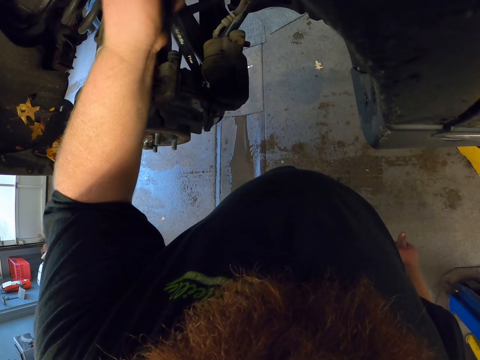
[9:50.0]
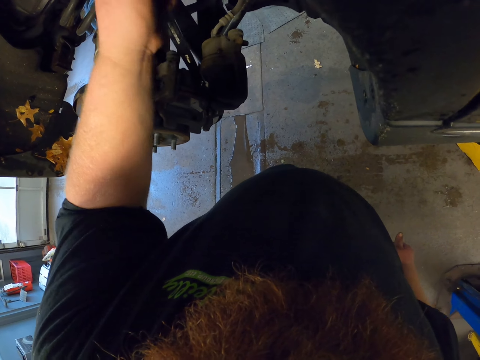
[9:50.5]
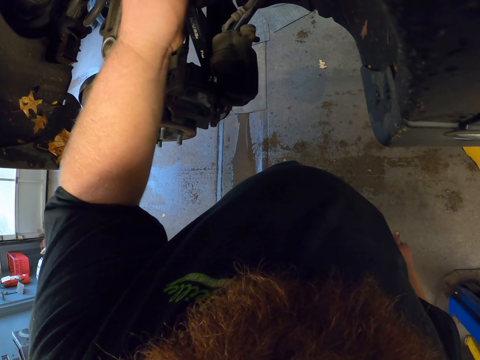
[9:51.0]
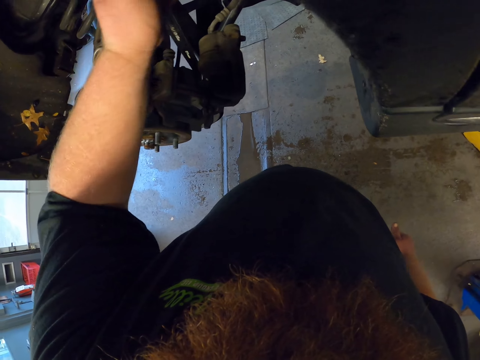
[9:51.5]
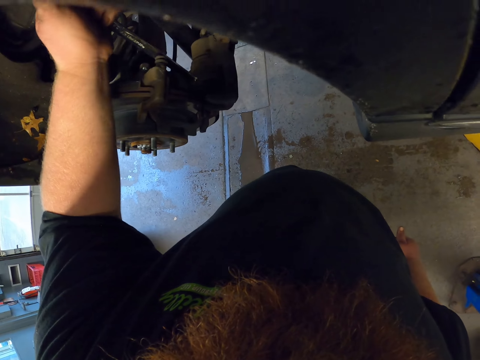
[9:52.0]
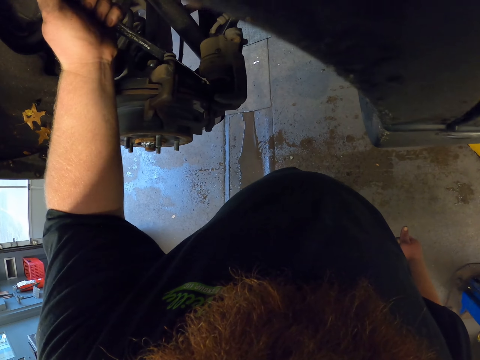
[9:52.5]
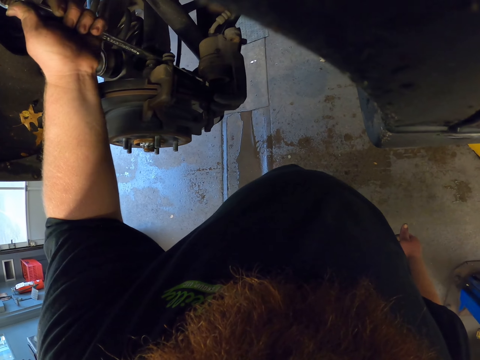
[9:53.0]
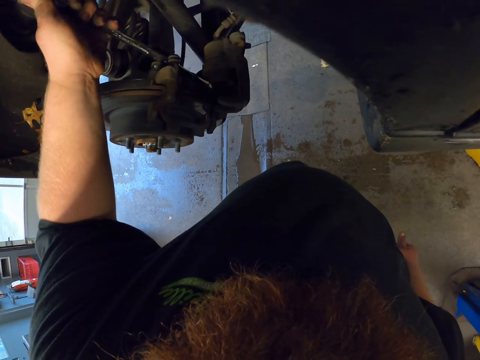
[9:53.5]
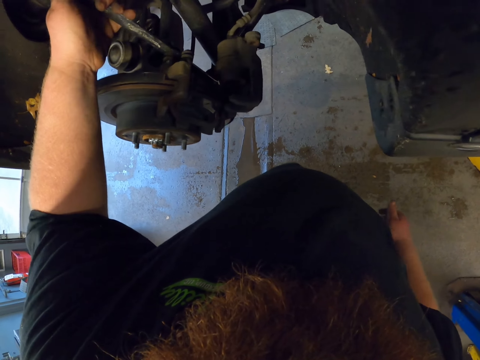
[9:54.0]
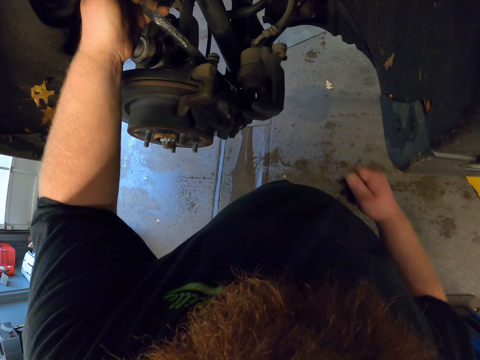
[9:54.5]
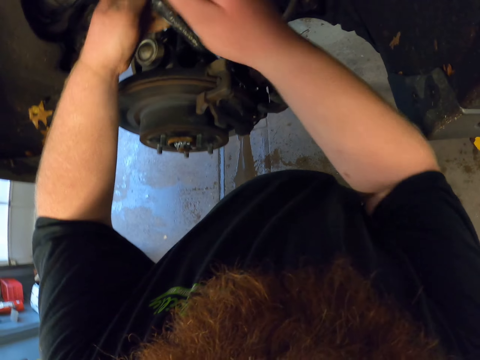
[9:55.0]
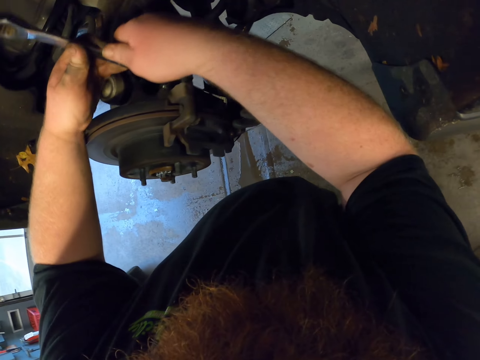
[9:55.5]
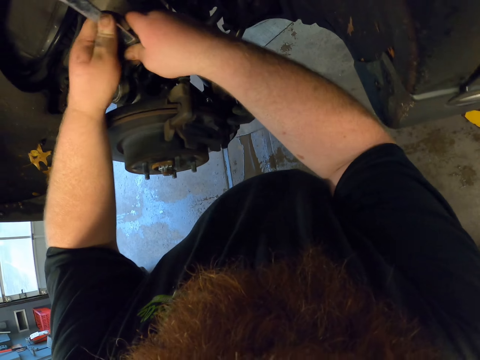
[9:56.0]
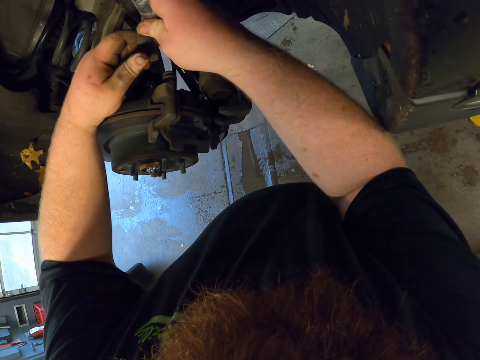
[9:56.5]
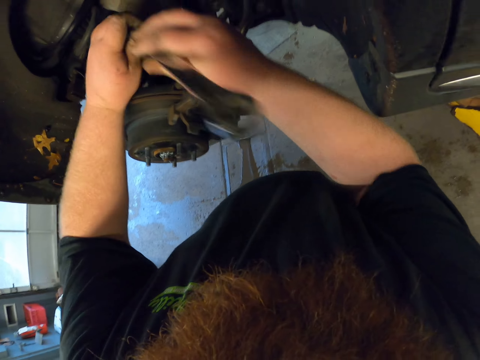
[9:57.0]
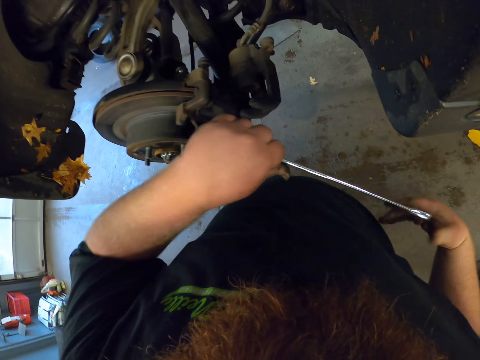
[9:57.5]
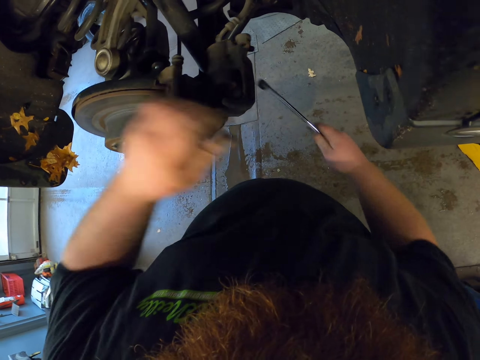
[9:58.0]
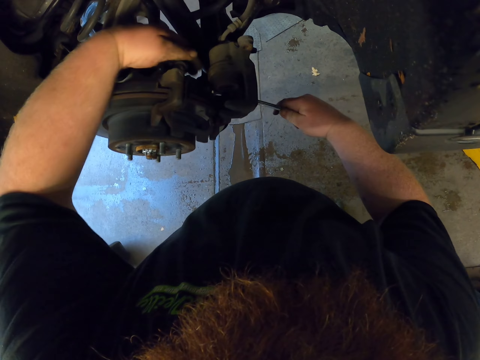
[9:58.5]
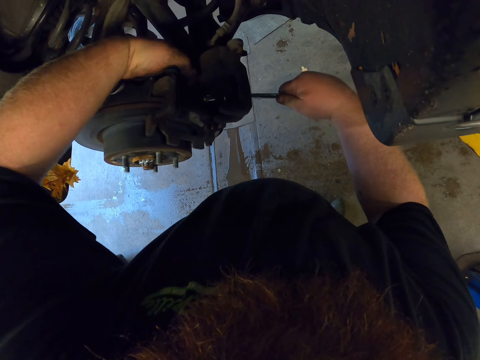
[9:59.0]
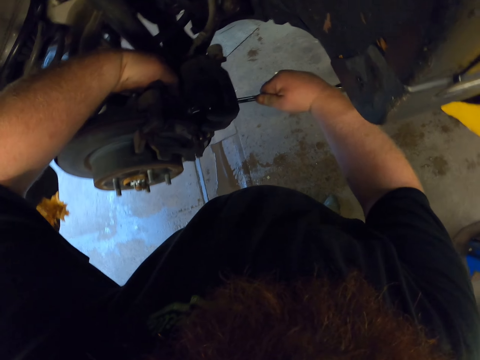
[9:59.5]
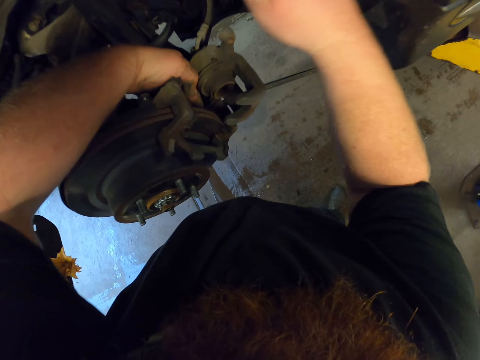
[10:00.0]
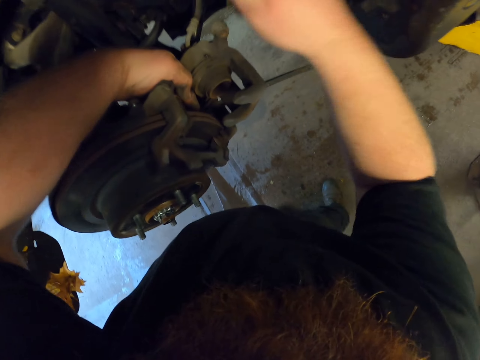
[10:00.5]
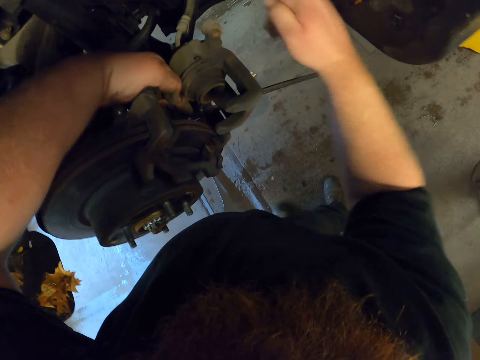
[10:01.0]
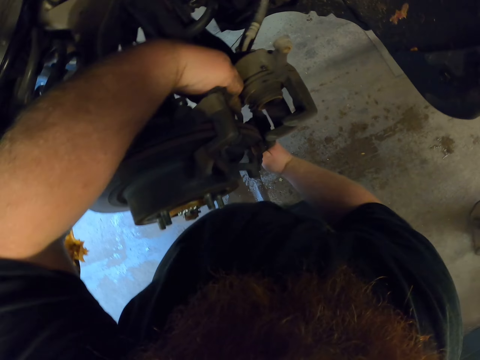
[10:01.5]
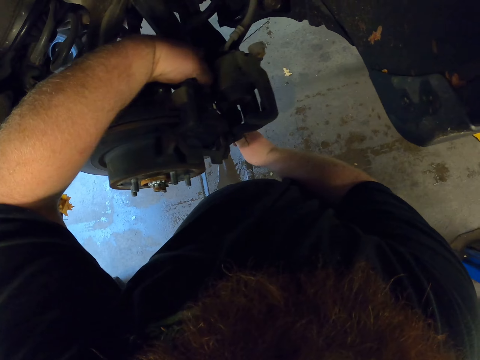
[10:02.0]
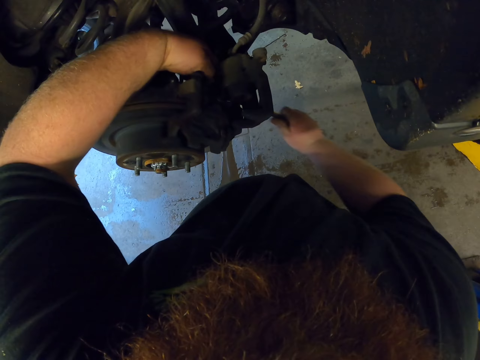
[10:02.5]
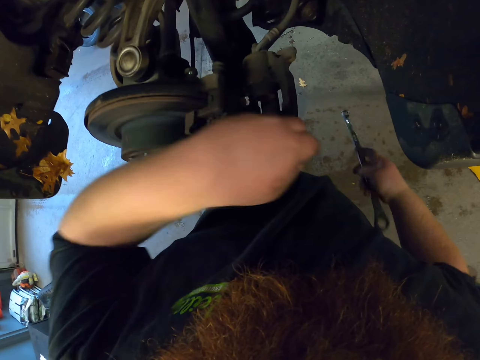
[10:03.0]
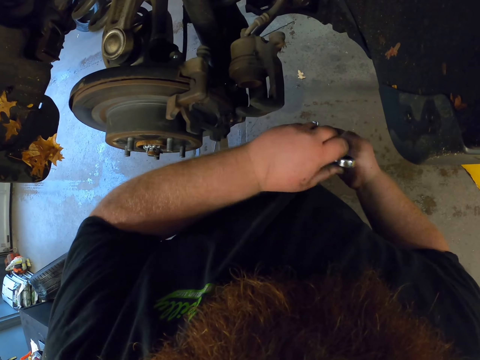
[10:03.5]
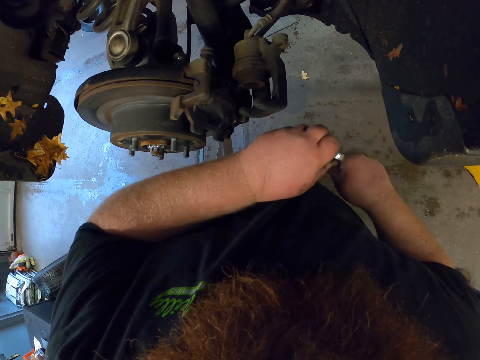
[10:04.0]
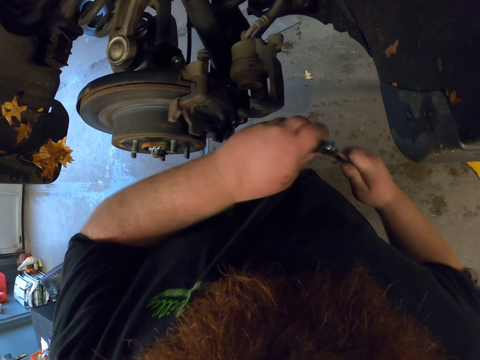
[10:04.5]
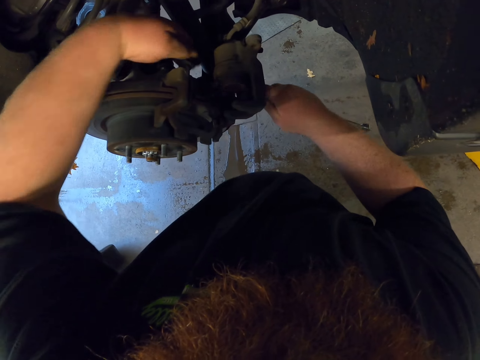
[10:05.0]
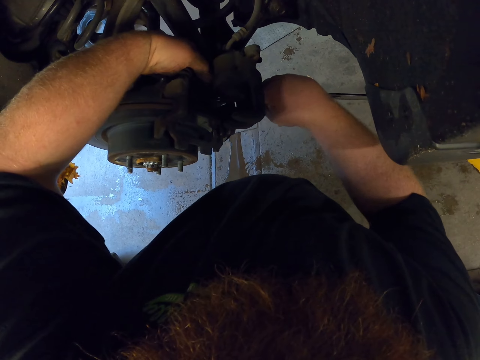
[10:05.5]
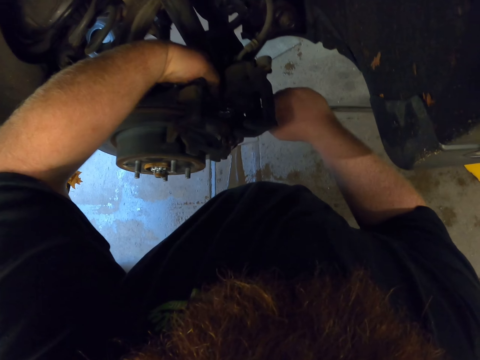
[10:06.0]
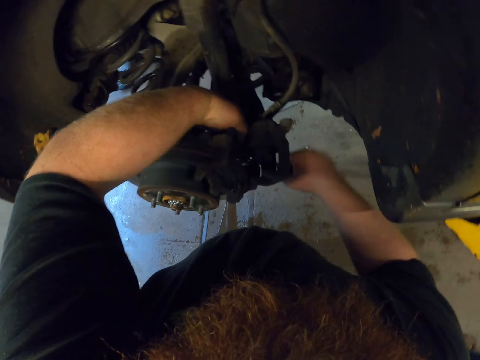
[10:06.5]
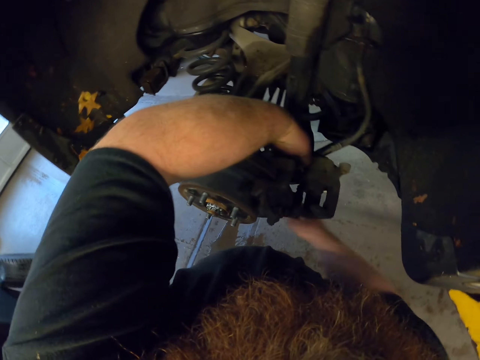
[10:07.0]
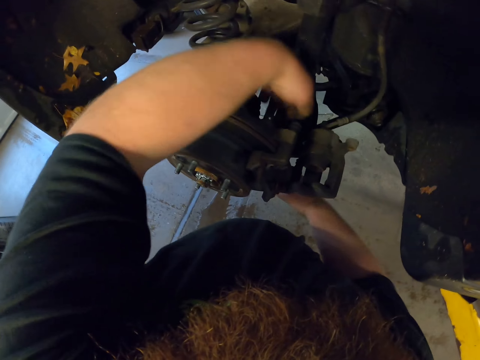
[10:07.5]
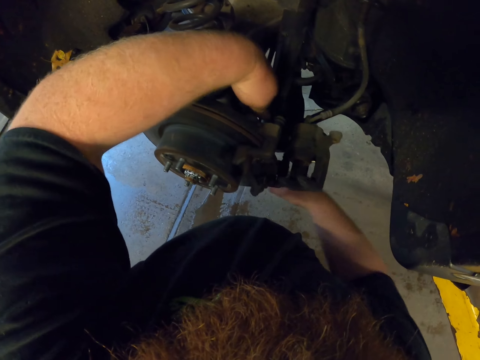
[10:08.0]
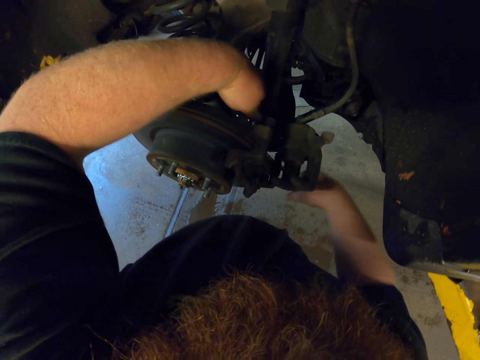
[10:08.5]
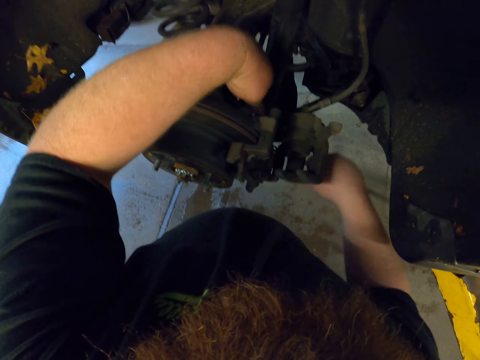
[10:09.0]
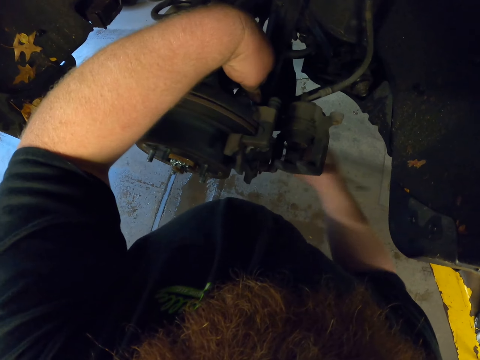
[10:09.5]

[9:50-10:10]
The camera wearer holds the spanner with both hands. He holds the spanner with his right hand. He loosens the nuts with the spanner. He holds the spanner firmly. He loosens the nuts with the spanner.

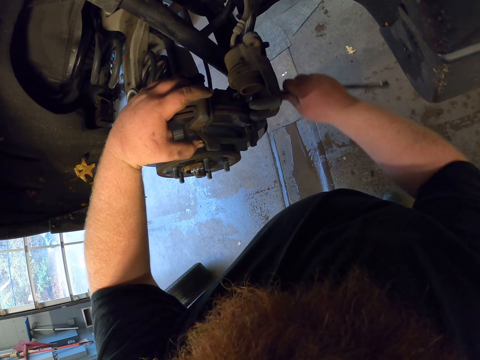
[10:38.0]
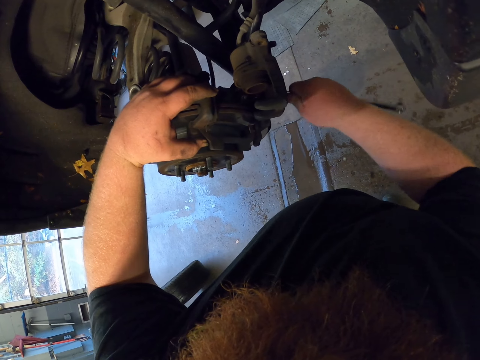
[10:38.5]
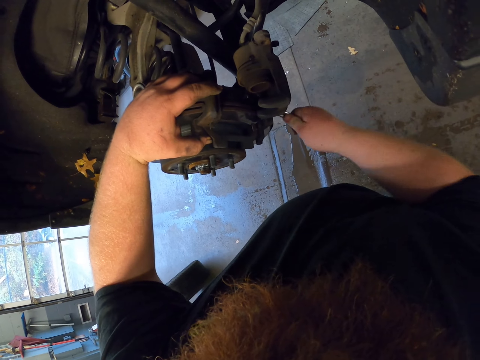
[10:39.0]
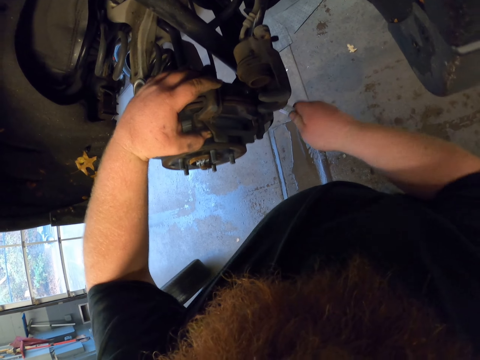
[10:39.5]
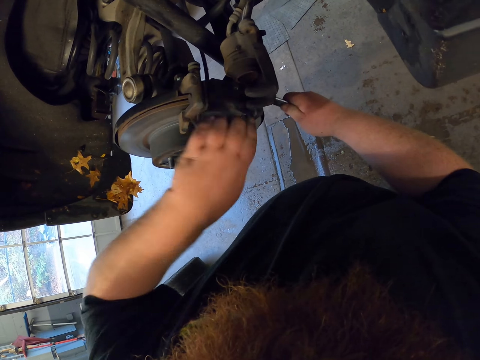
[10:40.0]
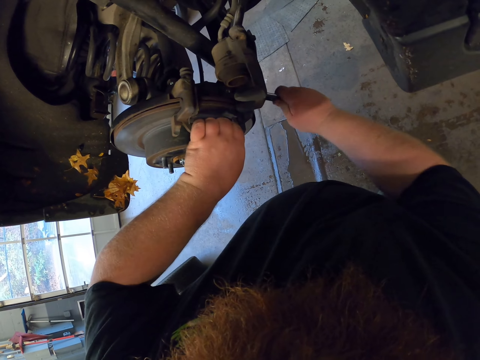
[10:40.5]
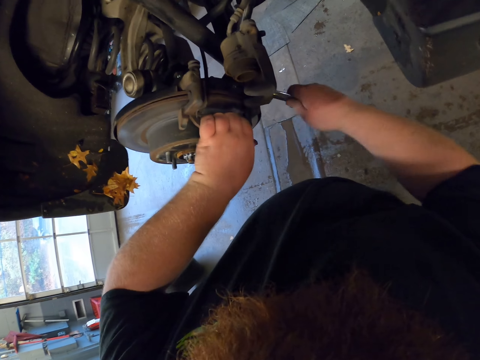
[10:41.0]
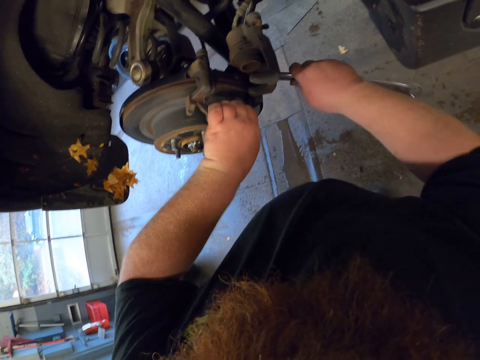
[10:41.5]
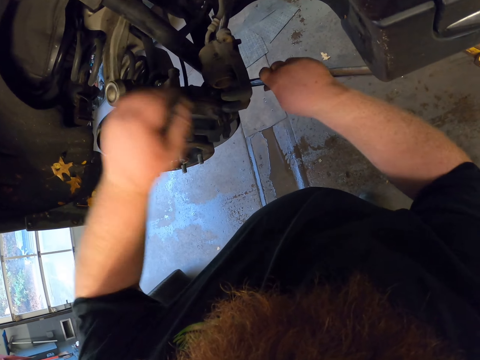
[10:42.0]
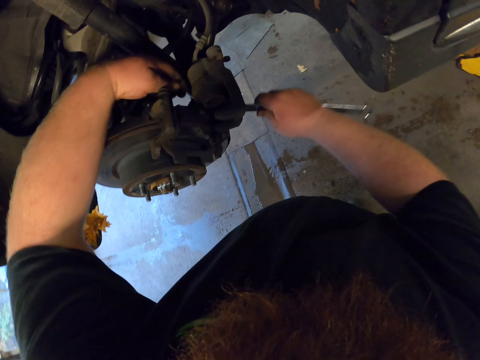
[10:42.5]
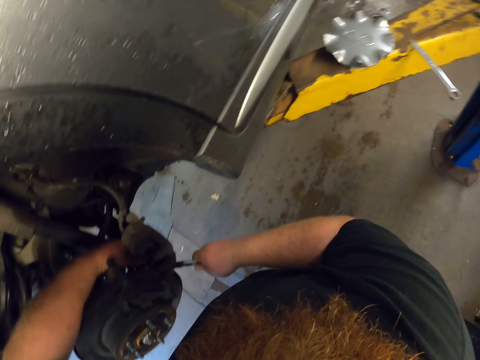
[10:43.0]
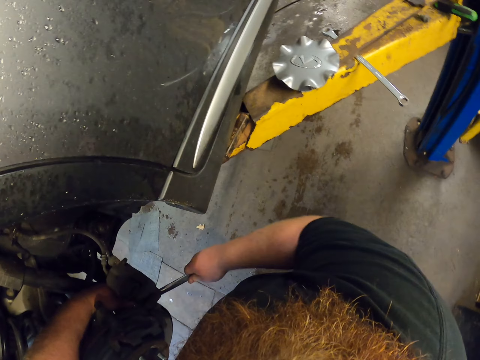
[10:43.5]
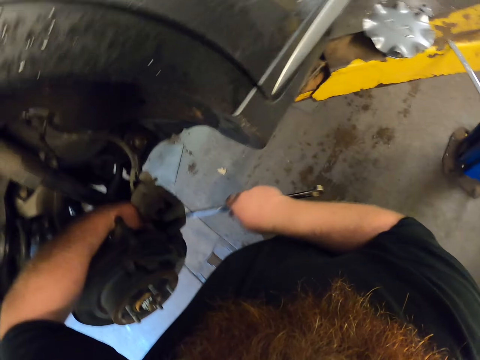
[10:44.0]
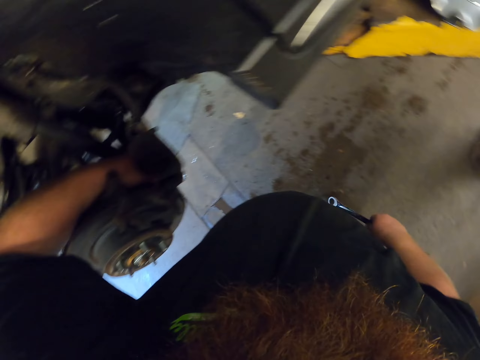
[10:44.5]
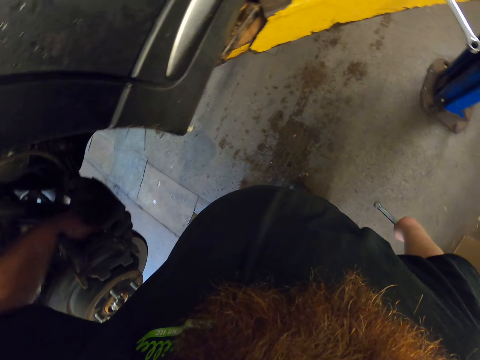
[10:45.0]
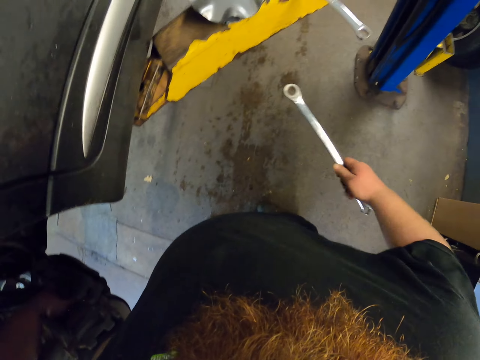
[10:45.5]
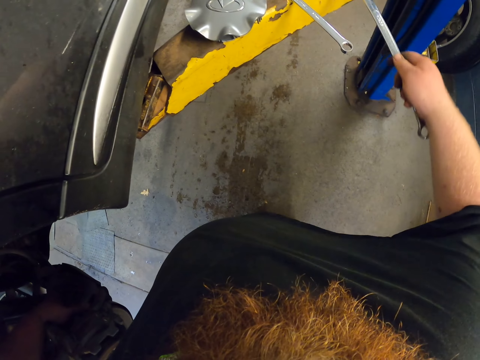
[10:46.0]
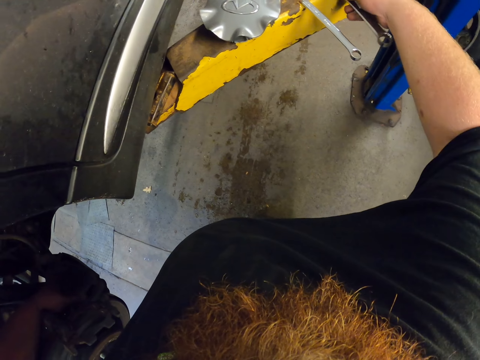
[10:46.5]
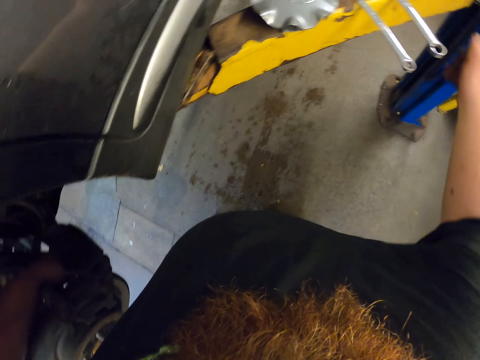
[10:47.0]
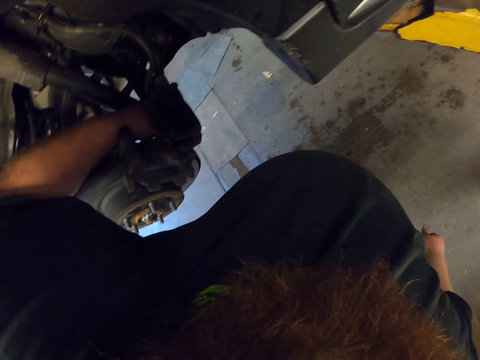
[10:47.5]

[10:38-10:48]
The camera wearer moves his hand. He moves his hand again. He loosens the nuts with his hand. He puts the spanner on the truck. He loosens the nuts with his hand.
